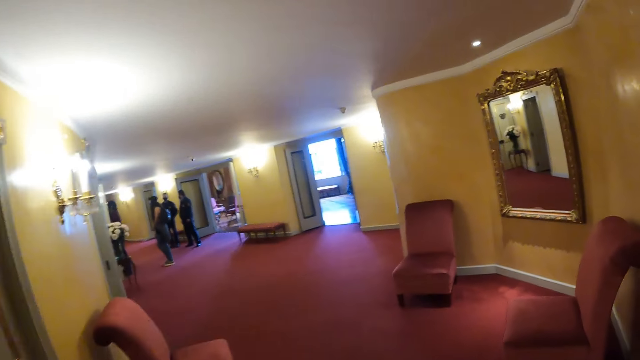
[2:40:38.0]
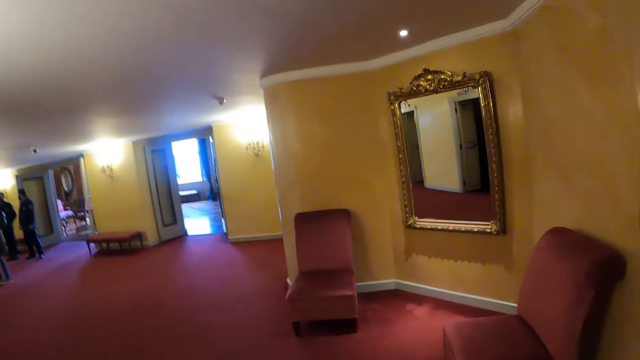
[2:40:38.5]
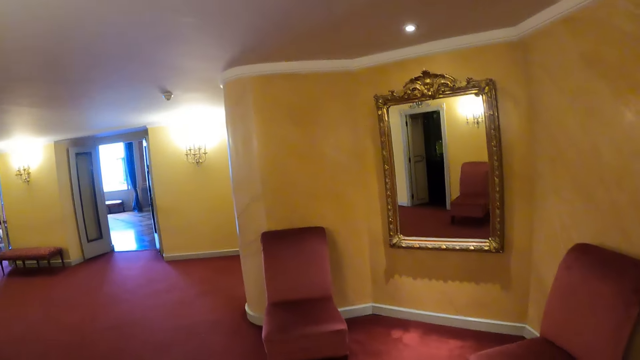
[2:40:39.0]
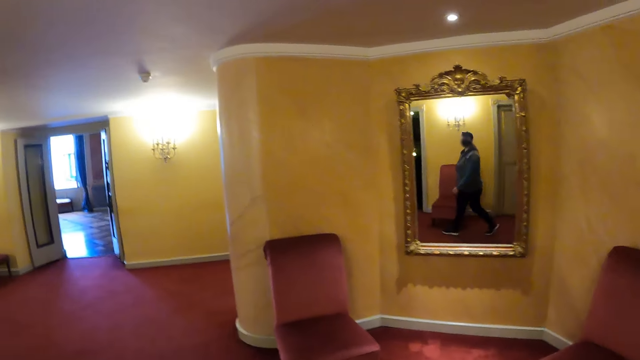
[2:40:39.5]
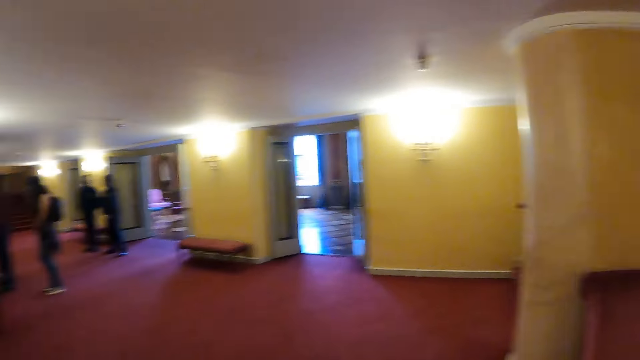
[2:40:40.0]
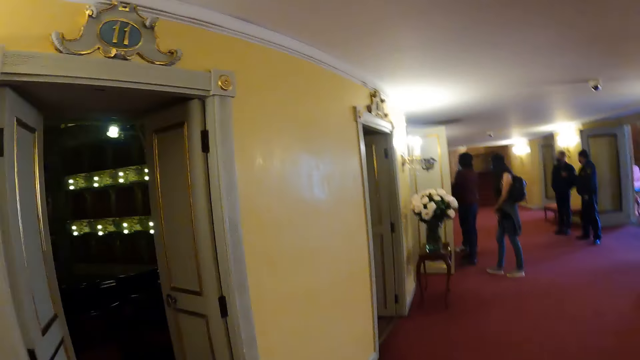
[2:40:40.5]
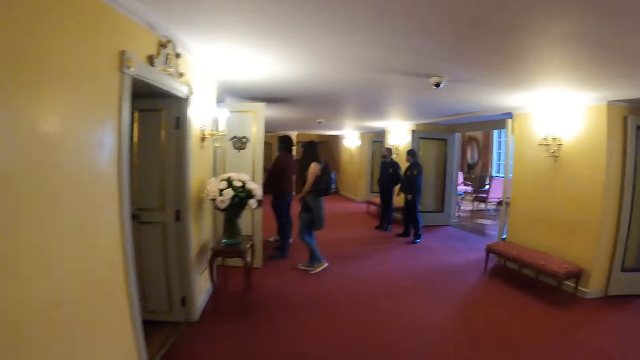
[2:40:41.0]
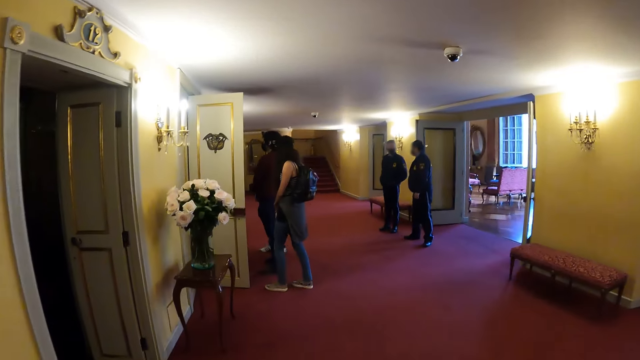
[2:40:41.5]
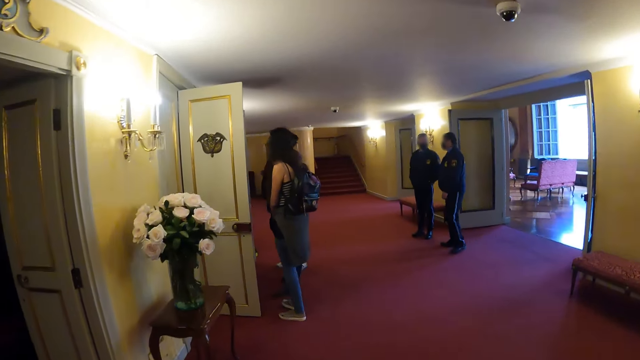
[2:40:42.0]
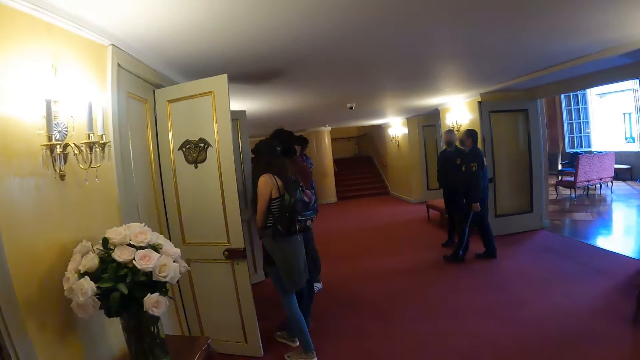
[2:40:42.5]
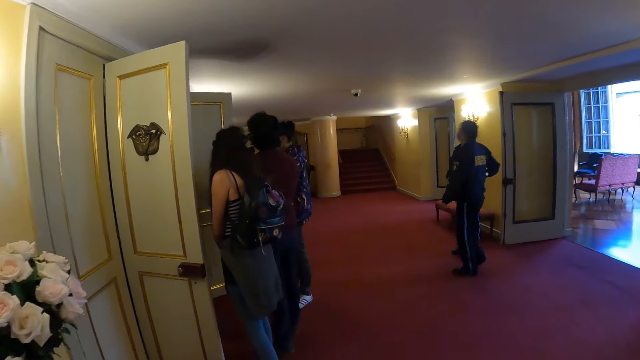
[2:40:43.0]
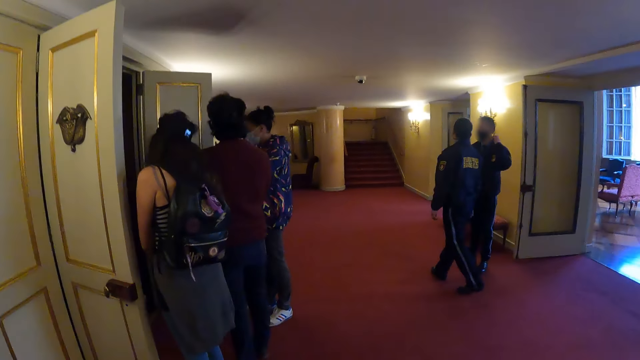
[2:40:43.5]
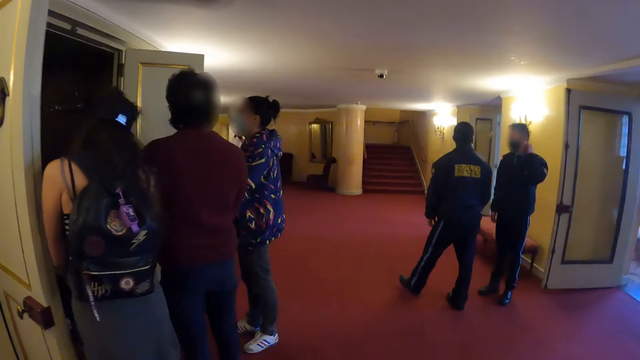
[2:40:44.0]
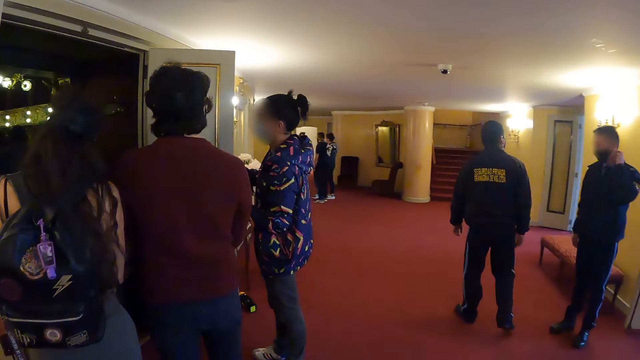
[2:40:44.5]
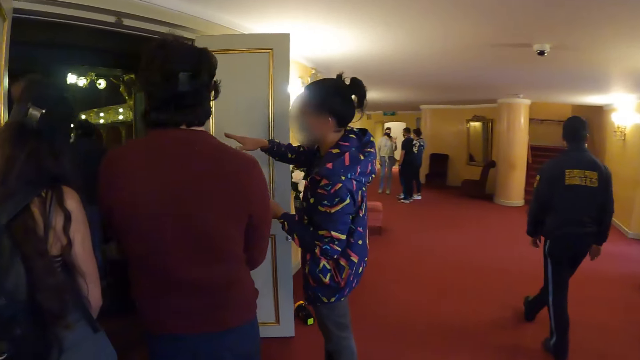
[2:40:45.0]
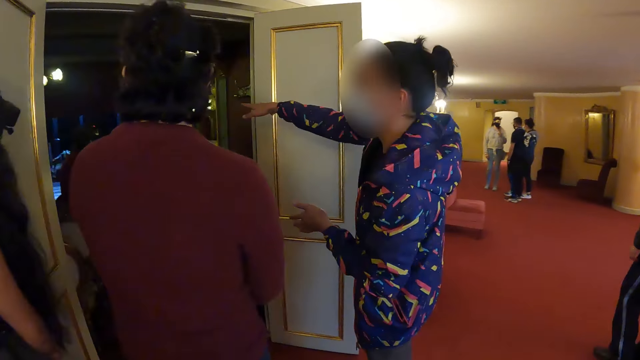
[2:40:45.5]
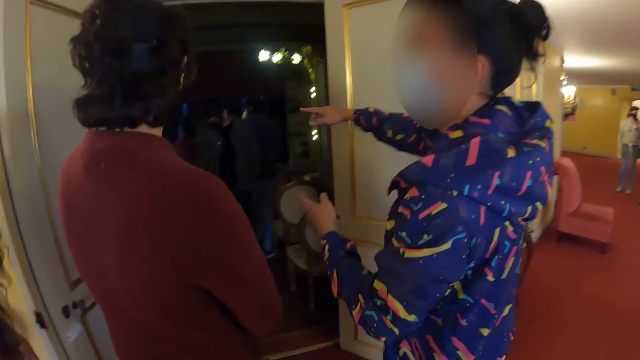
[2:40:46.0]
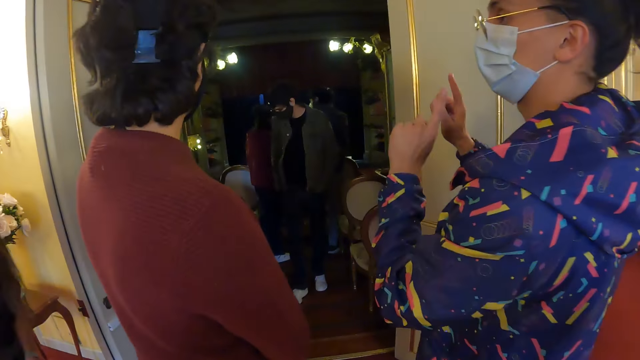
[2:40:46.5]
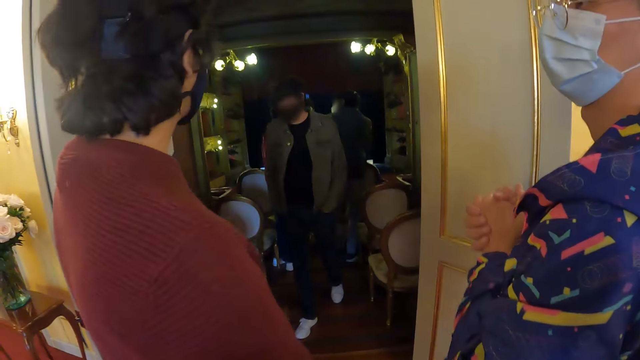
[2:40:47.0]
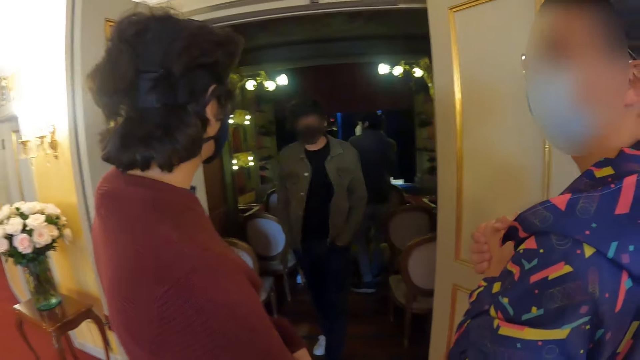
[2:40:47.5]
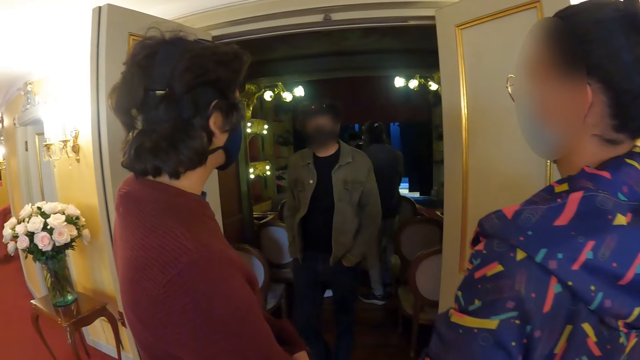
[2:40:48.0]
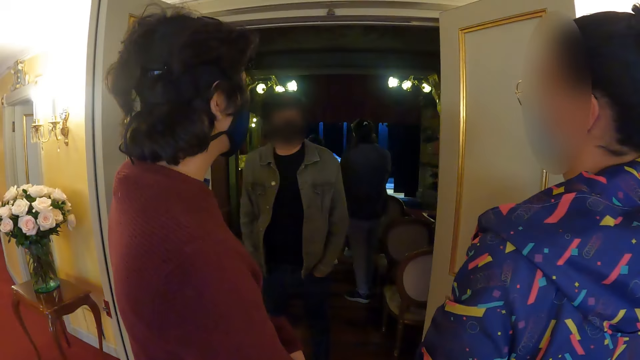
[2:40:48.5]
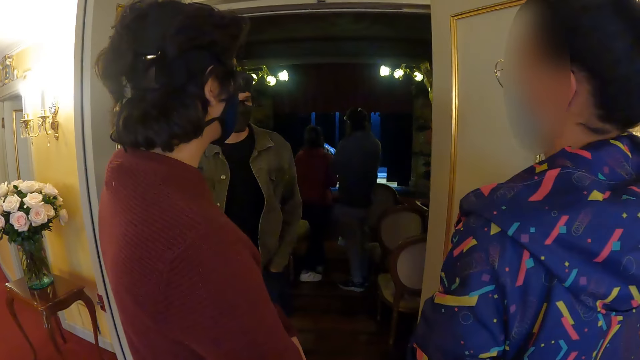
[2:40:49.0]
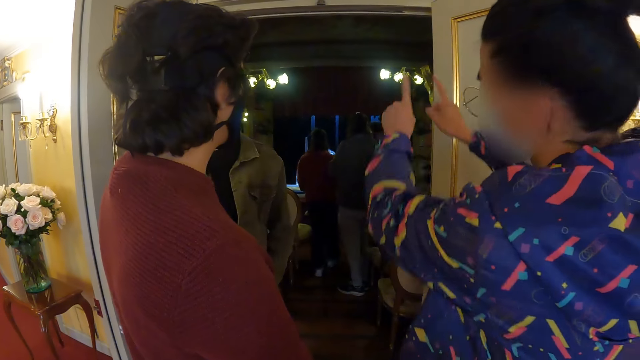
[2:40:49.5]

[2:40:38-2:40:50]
The camera wearer looks at the mirror. They walk in the building. They look in the room.

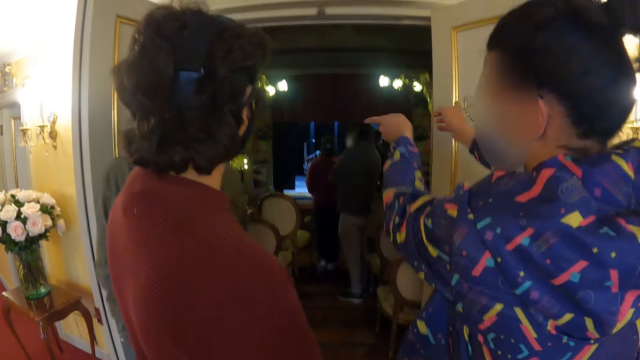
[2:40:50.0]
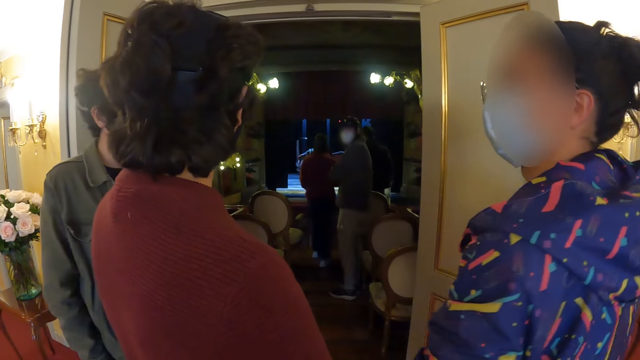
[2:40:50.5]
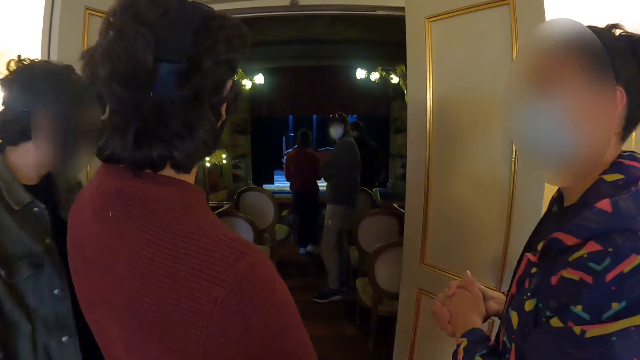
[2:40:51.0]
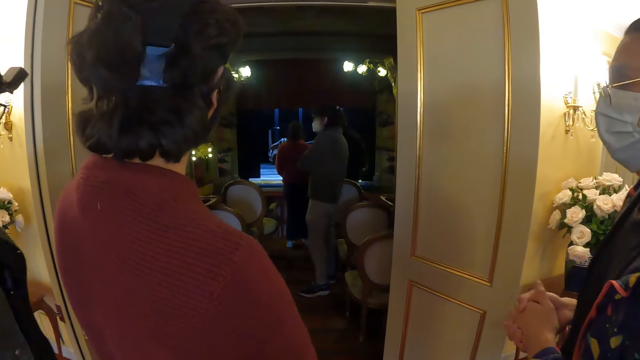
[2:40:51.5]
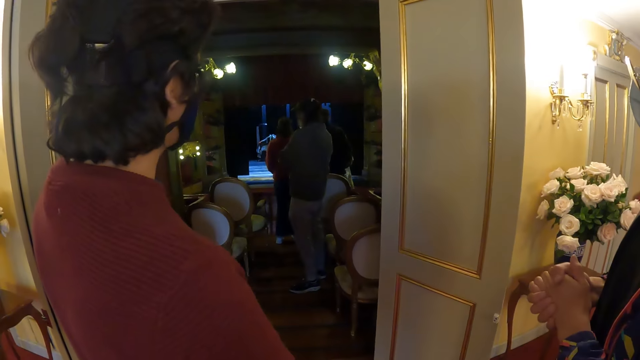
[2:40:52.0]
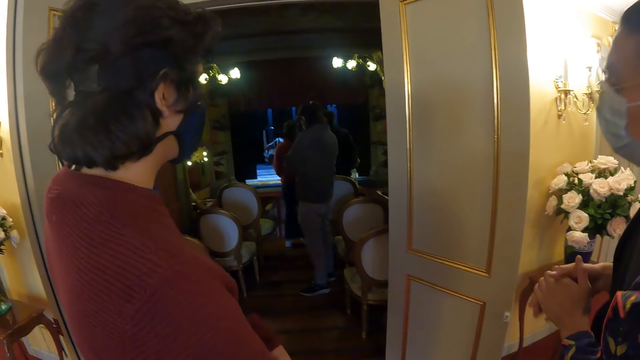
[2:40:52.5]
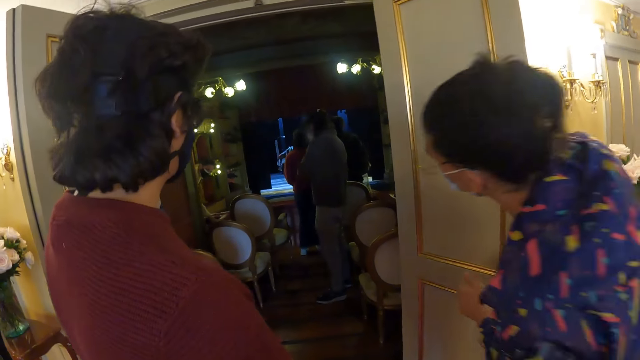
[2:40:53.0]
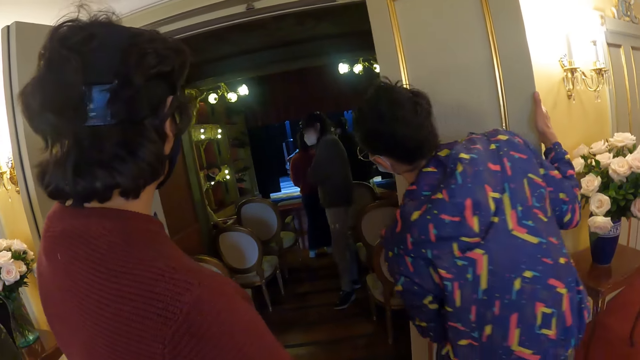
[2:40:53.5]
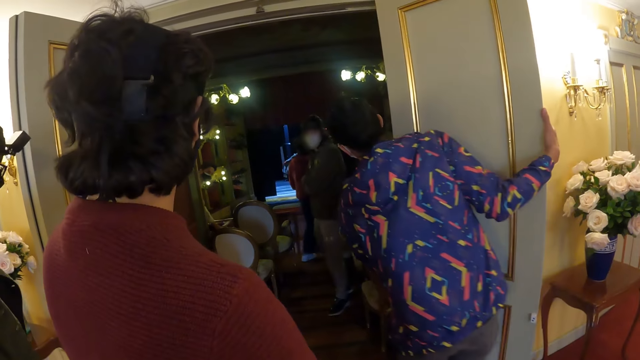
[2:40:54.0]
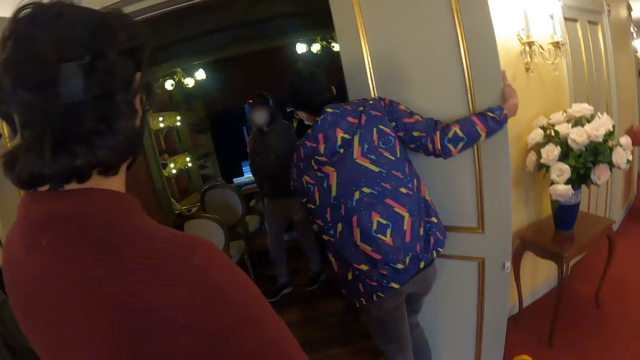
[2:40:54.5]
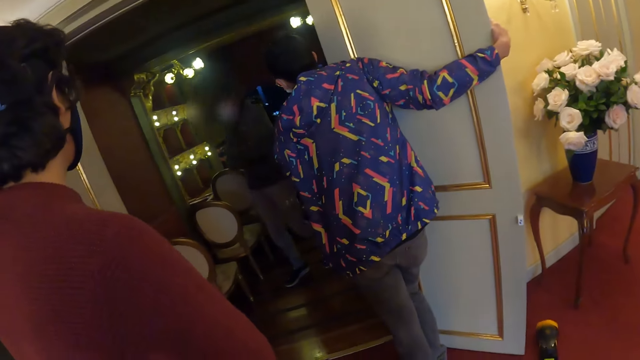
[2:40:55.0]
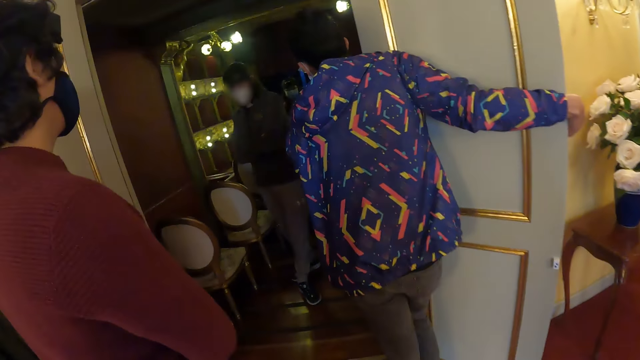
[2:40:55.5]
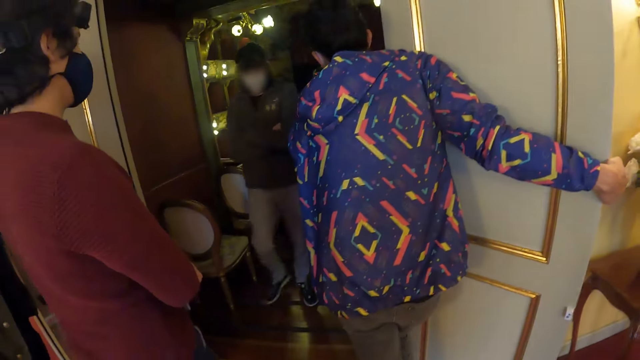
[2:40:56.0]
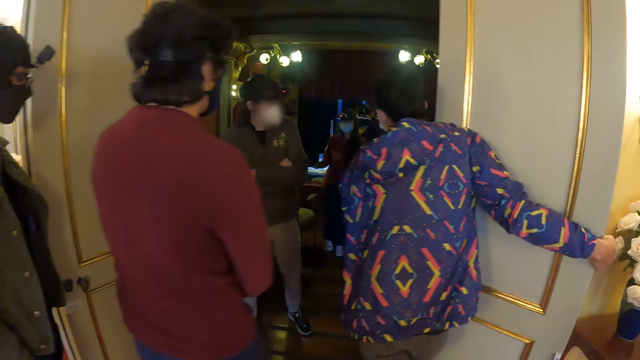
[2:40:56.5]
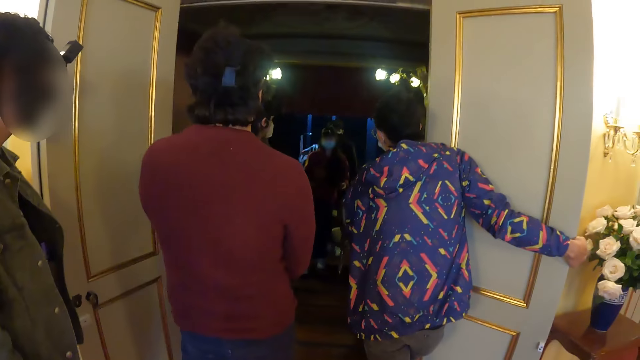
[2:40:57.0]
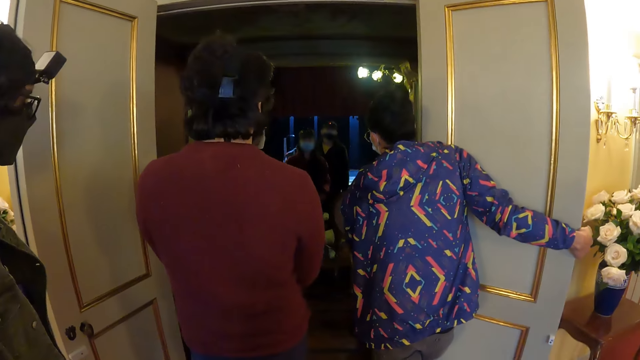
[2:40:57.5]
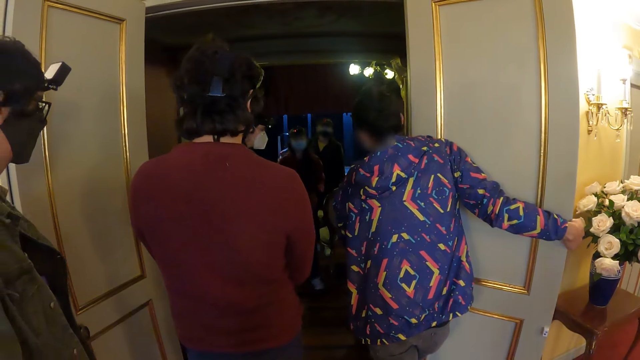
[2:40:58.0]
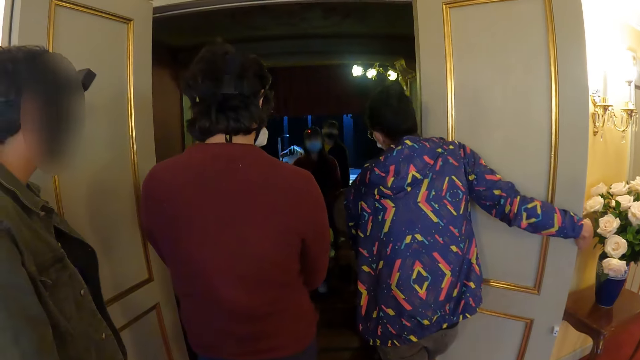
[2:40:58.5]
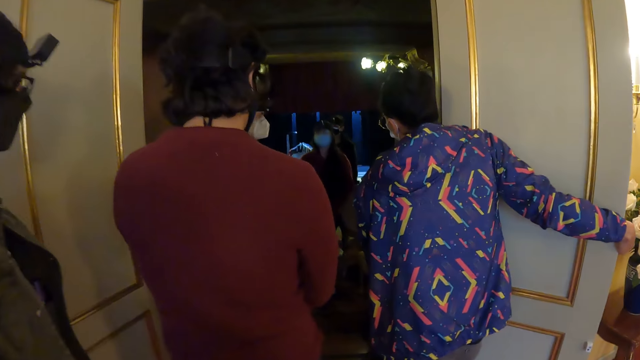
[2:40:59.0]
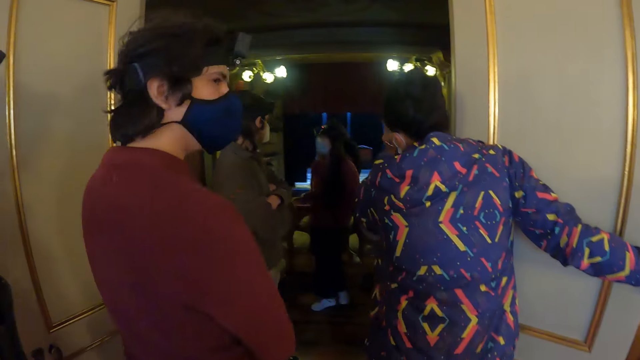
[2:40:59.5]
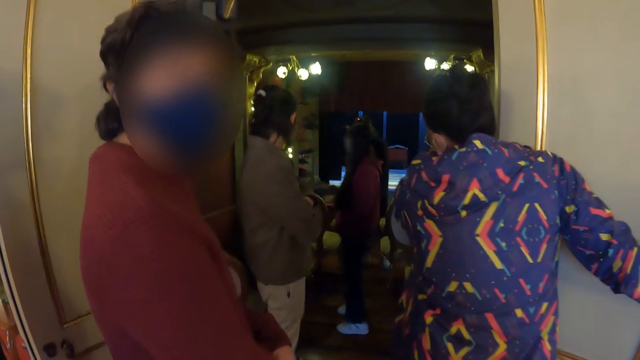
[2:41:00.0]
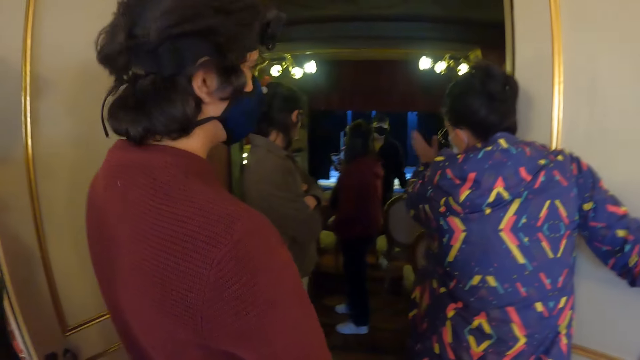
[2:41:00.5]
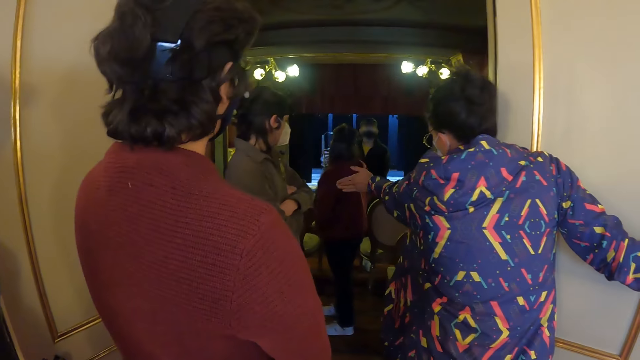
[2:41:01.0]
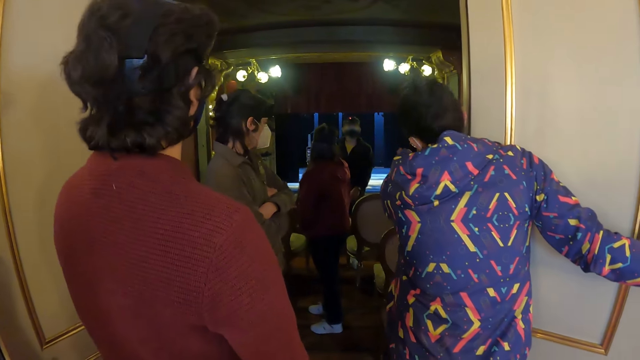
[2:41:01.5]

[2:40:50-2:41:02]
The camera wearer stands at the entrance.
